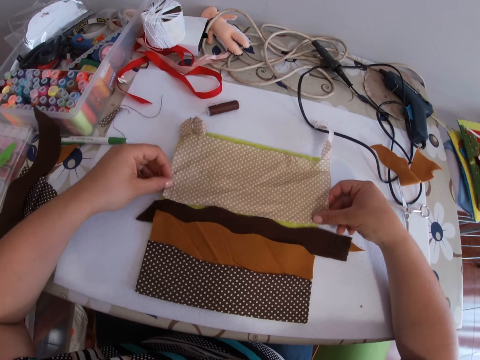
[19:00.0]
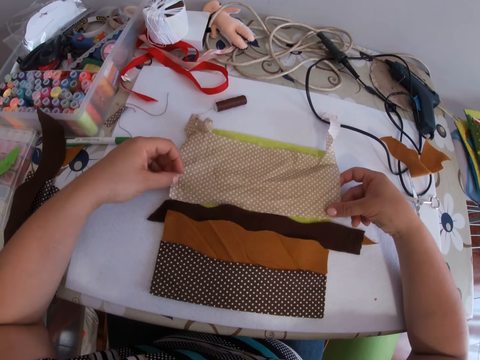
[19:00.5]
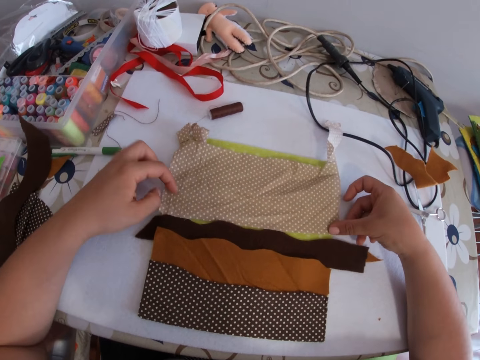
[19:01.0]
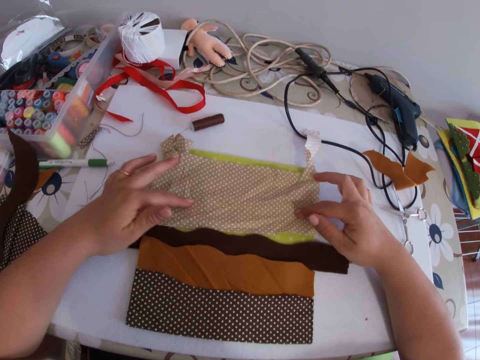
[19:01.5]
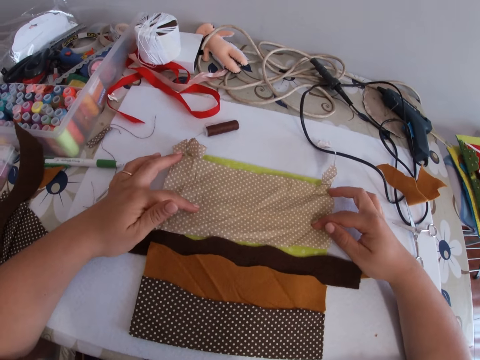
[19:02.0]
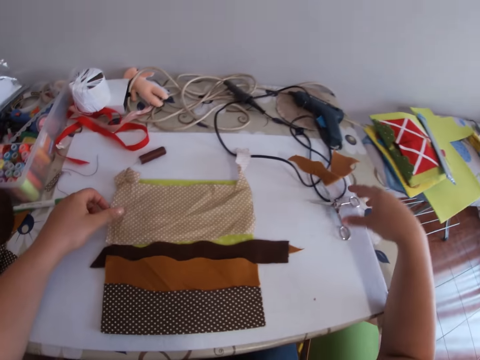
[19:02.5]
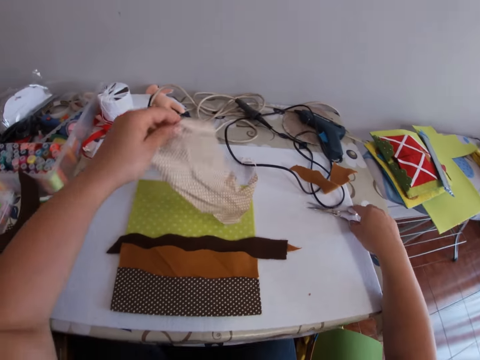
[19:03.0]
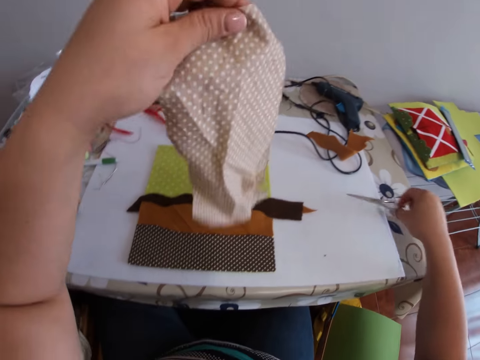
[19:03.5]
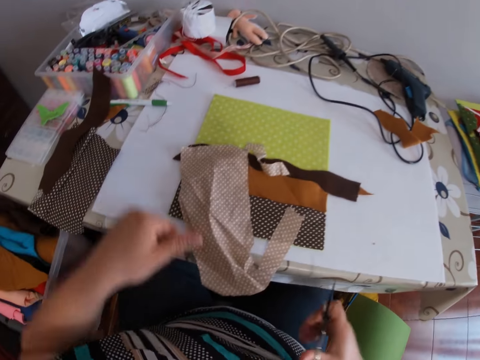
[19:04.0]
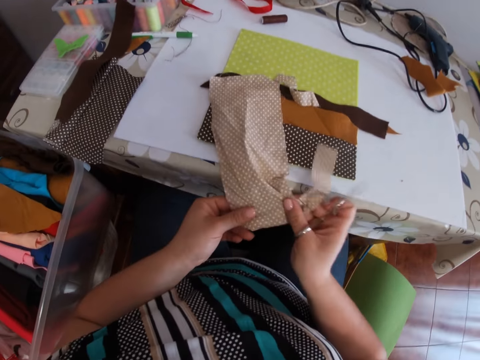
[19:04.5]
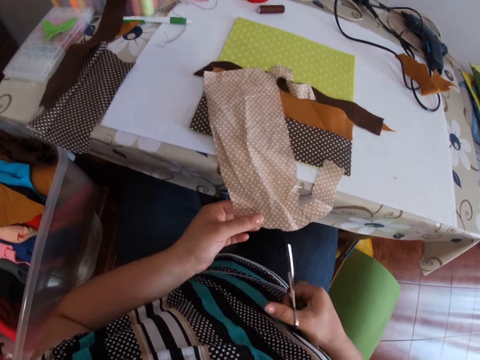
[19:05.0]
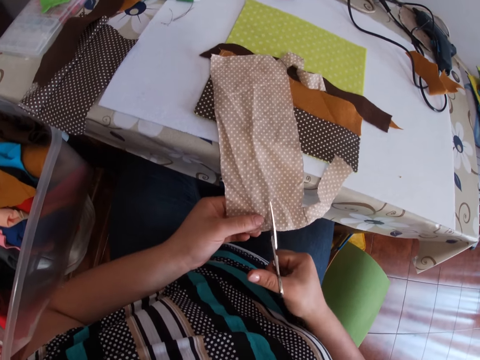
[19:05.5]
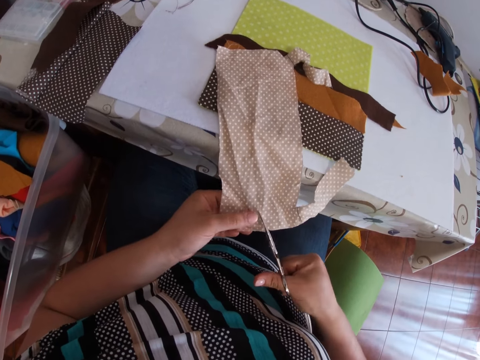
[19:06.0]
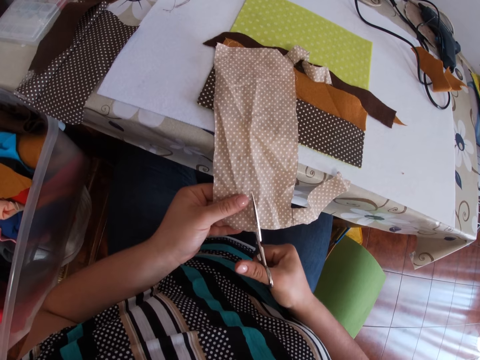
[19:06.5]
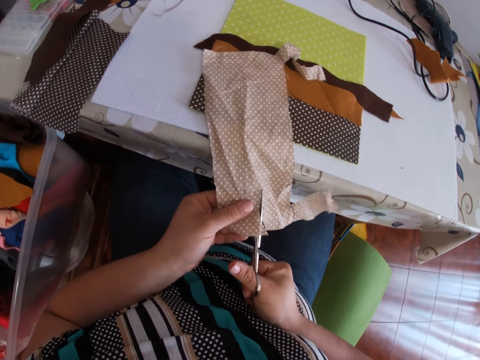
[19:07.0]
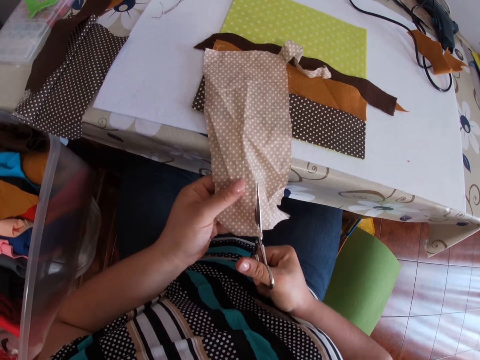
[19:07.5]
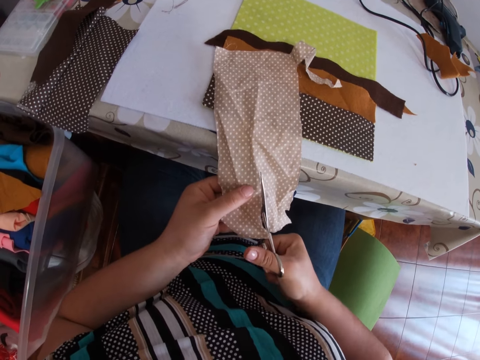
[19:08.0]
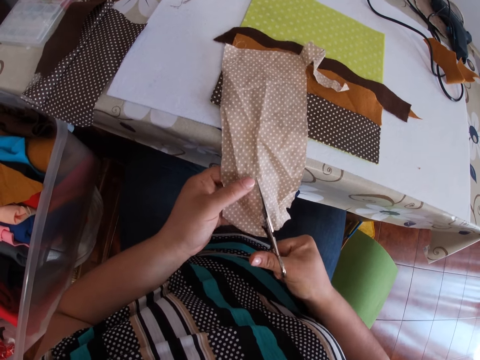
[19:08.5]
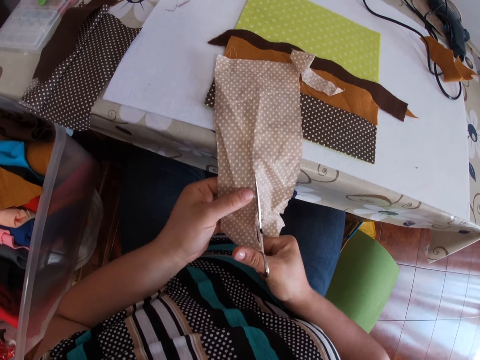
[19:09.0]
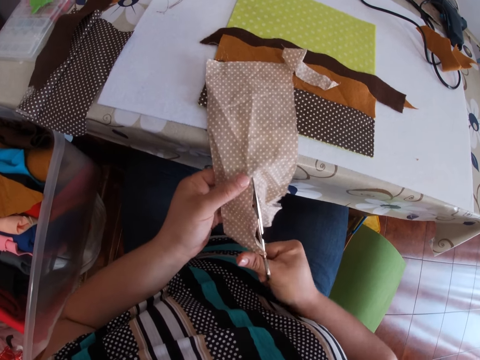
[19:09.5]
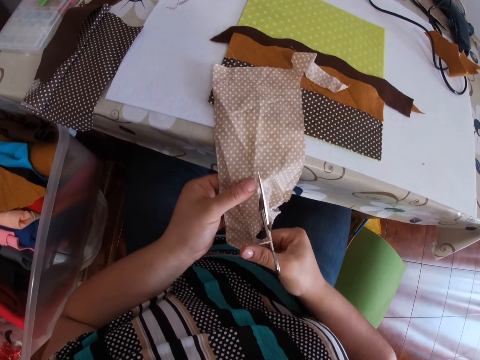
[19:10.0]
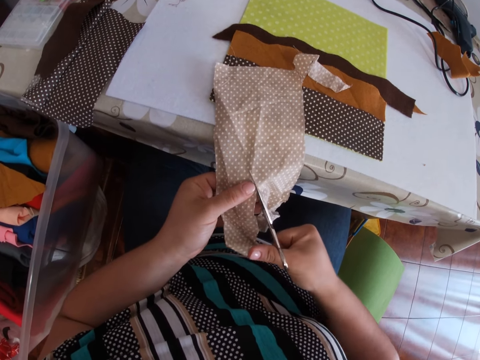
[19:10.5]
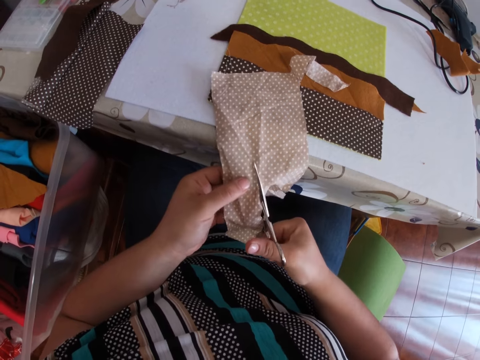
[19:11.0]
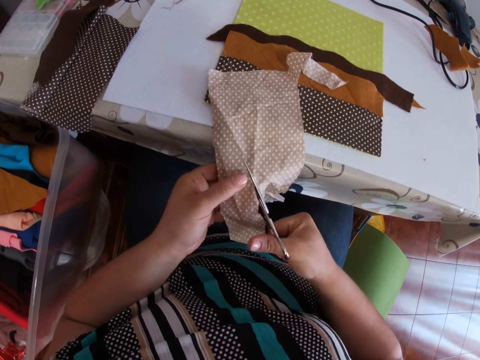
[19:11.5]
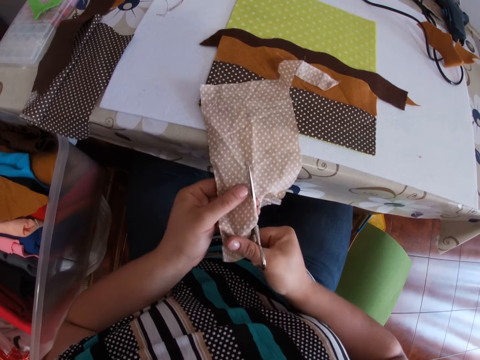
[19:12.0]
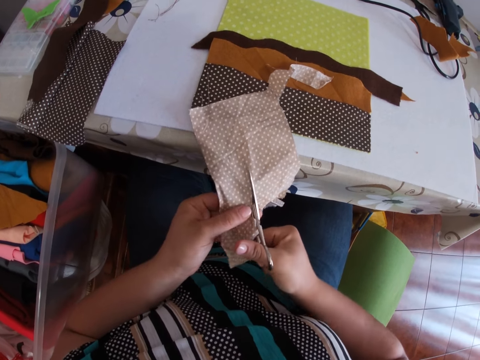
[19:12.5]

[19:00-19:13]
The camera wearer adjusts the piece of cloth with both hands. They pick the scissors from the table with the right hand. They pick material. They put the material on the table. They cut the other piece of cloth into two pieces with both hands with the scissors. They cut the material with the scissors repeatedly.

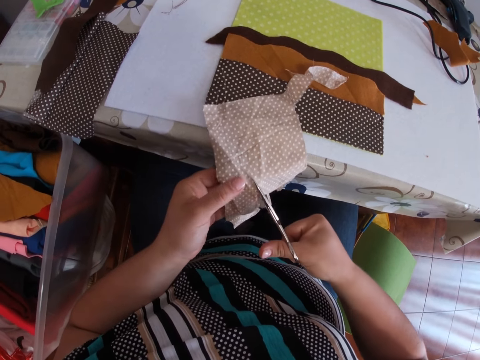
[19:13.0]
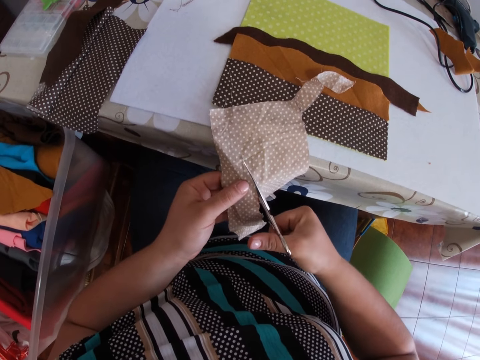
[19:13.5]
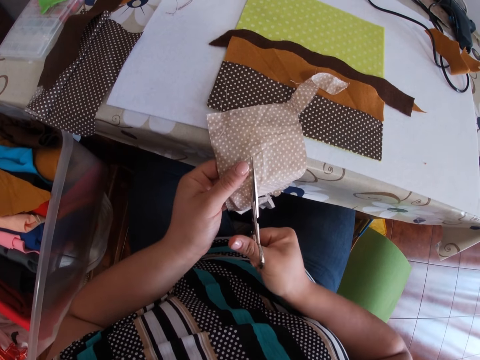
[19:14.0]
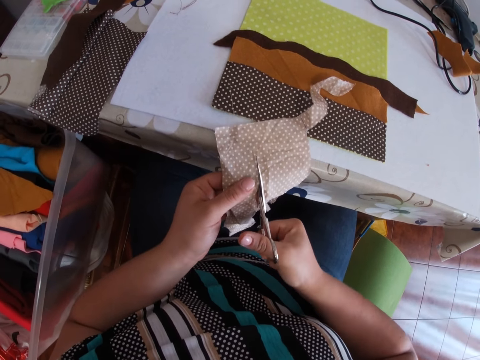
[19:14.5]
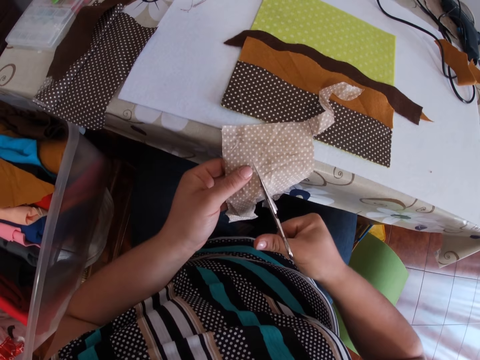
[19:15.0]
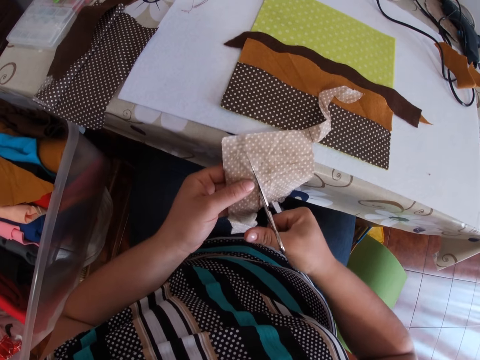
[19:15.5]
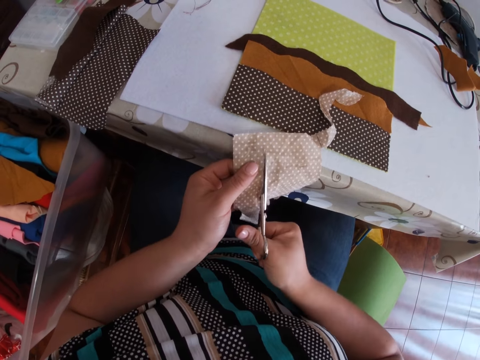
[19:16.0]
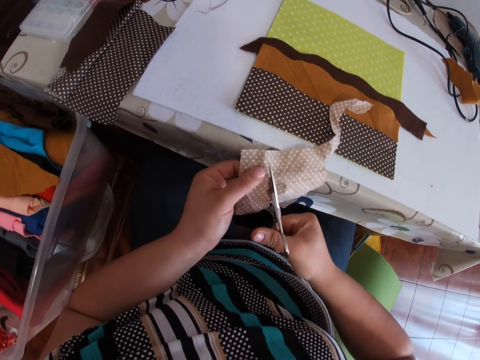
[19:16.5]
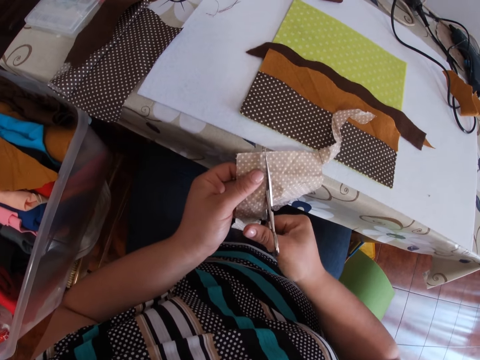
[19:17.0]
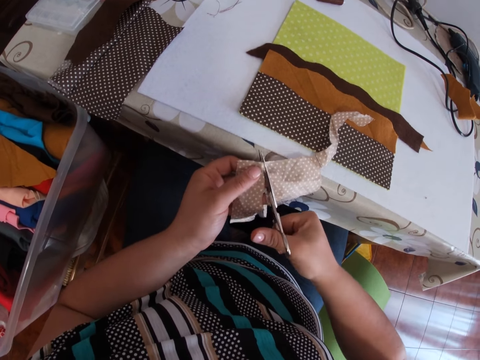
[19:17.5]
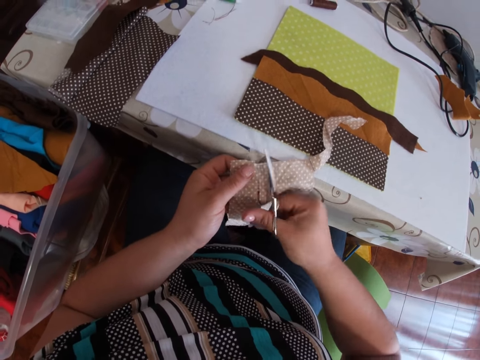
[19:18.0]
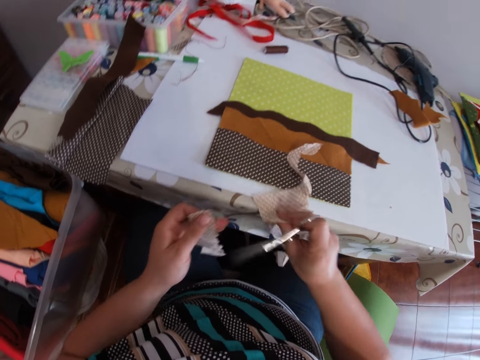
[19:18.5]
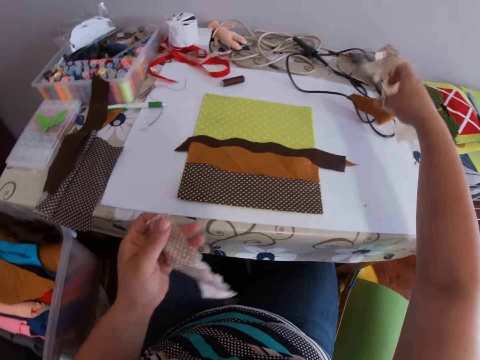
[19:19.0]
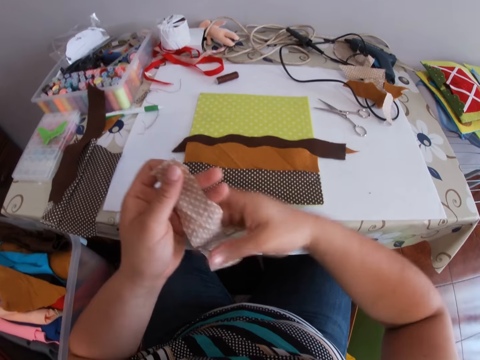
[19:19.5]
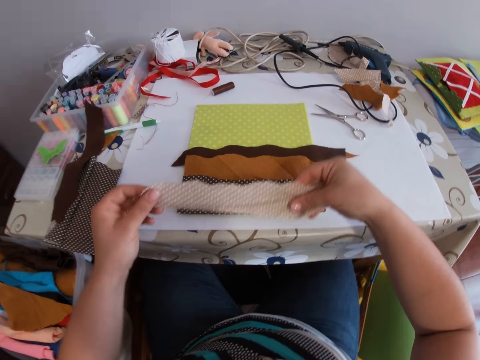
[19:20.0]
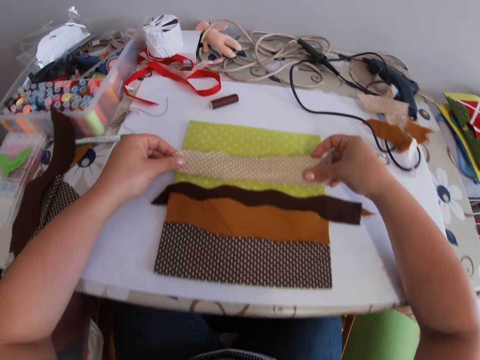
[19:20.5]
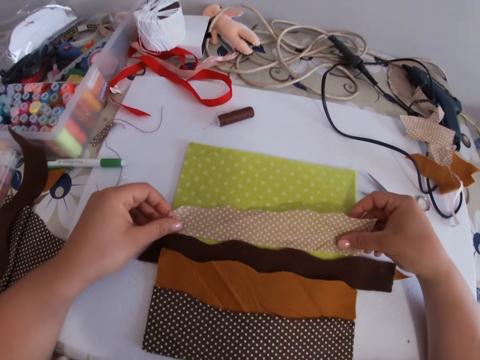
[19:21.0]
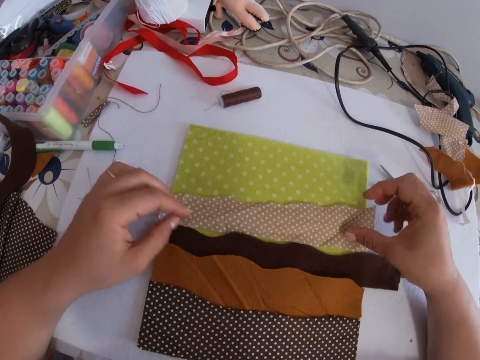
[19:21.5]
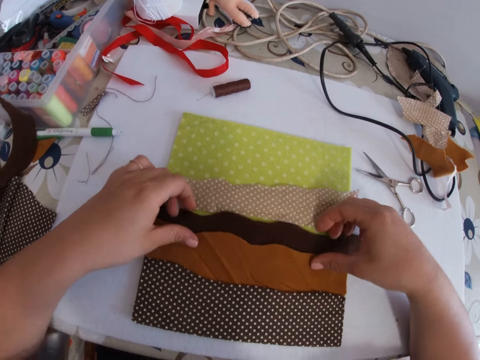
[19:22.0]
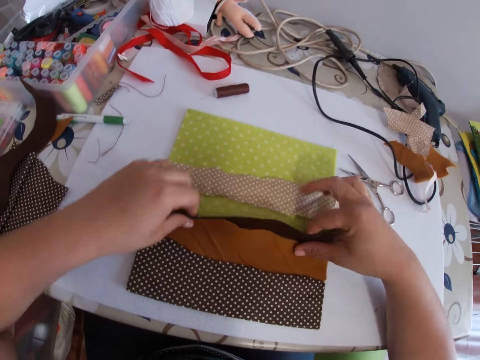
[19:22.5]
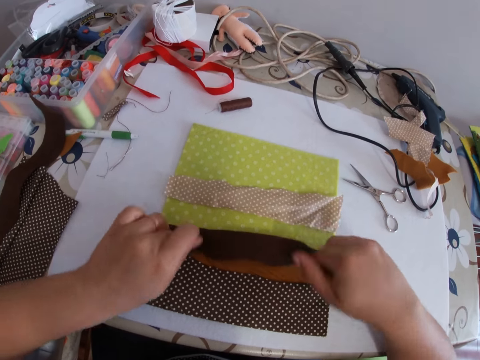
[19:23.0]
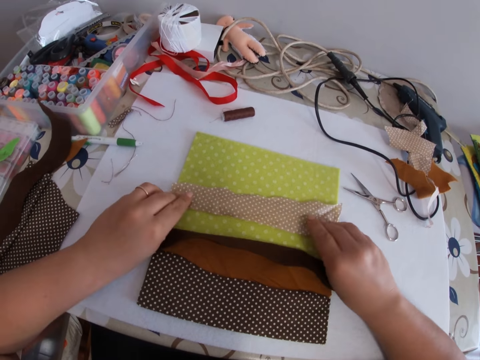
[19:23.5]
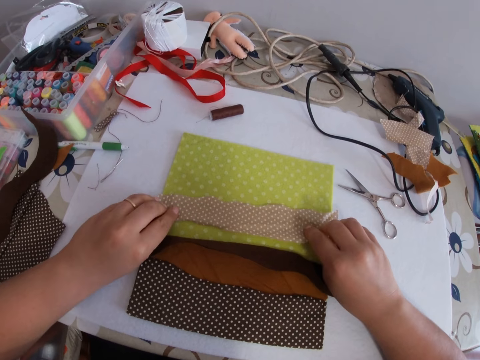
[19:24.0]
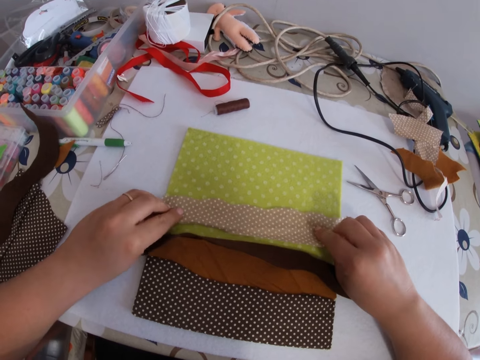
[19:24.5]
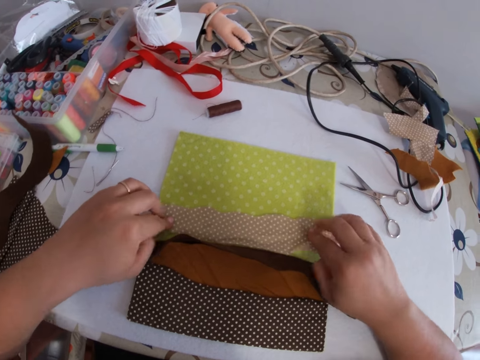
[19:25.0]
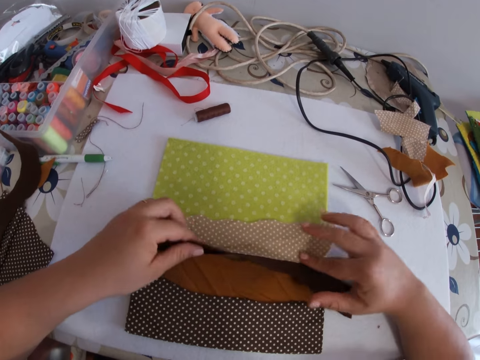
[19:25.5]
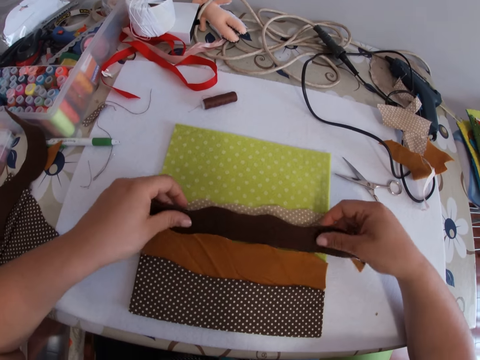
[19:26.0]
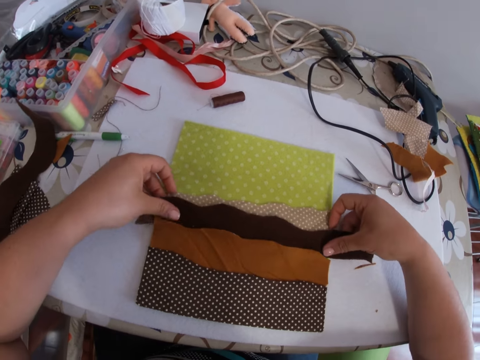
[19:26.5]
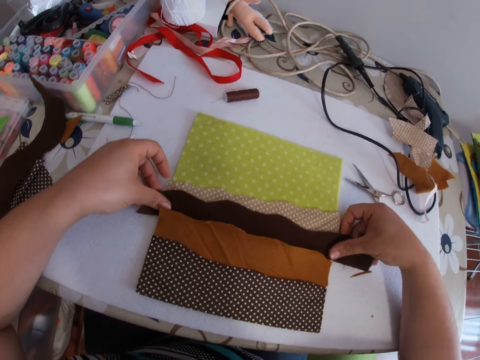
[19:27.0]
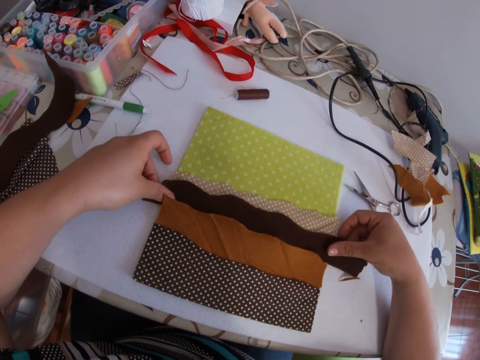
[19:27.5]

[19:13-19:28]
The camera wearer cuts the material with the scissors repeatedly. They drop one of the pieces of cloth on the table with the right hand and drop the scissors on the table with the right hand. They hold the other piece of cloth with both hands. They place the other piece of cloth on the layer of clothes with both hands. They fold a layer of the cloth with both hands. They lift the material. They adjust the piece of cloth with both hands.
